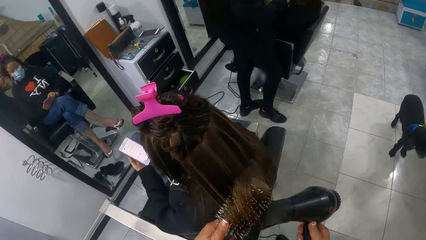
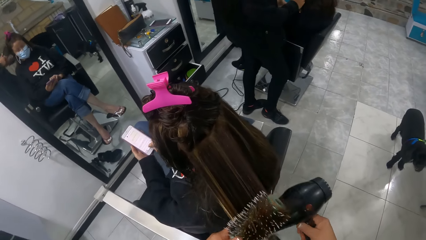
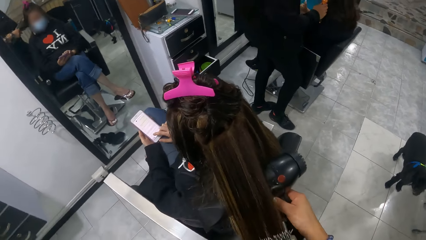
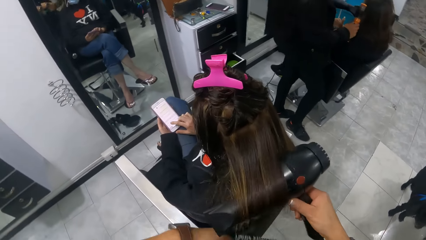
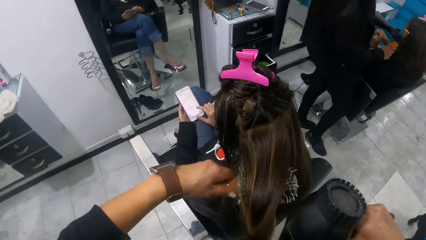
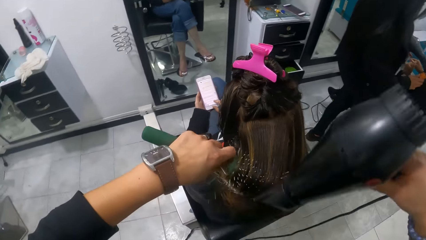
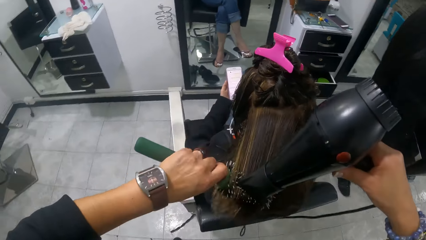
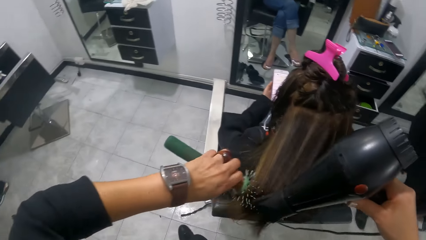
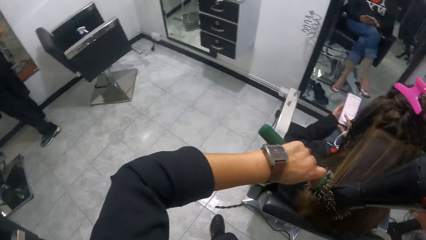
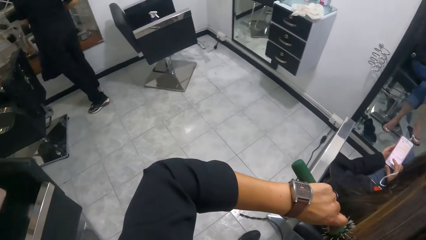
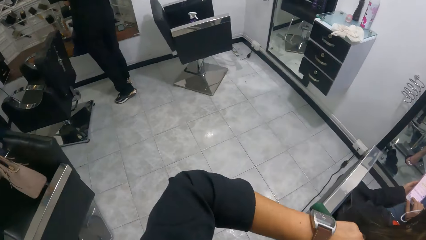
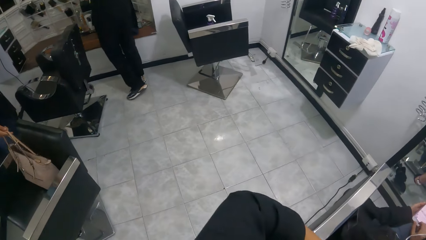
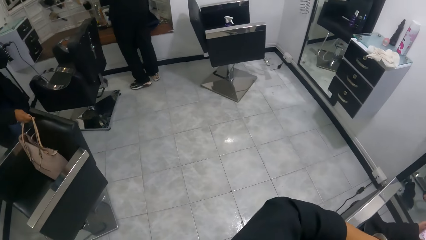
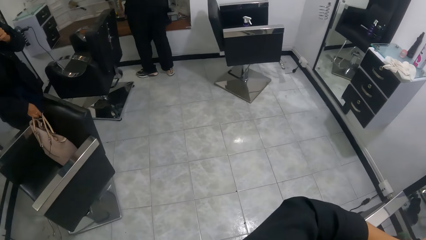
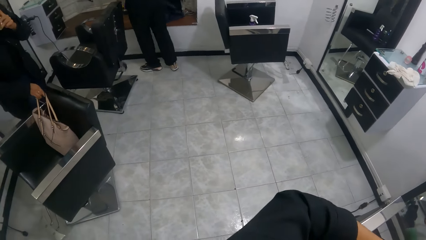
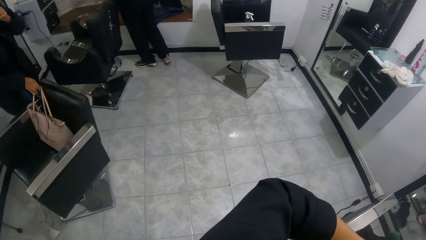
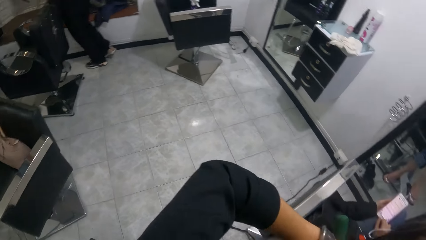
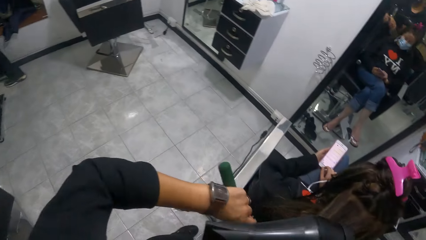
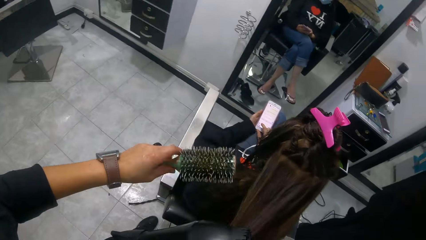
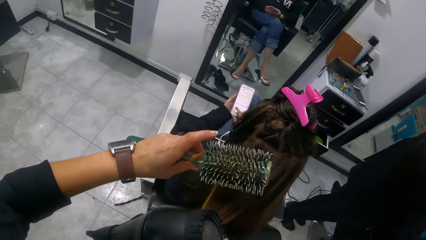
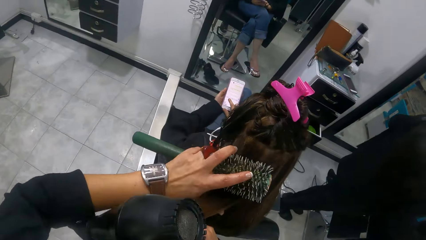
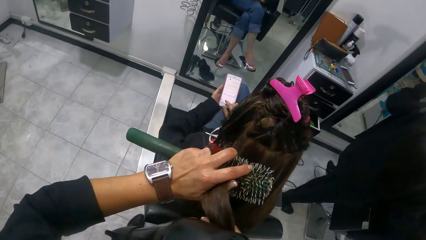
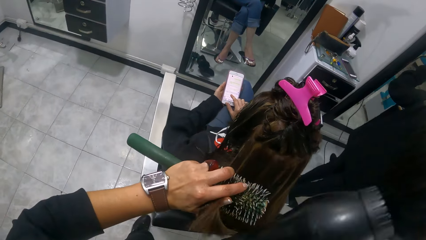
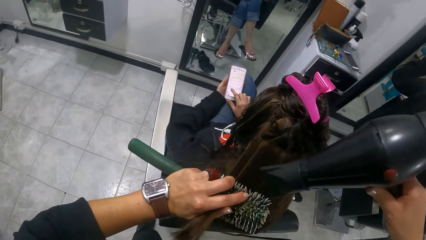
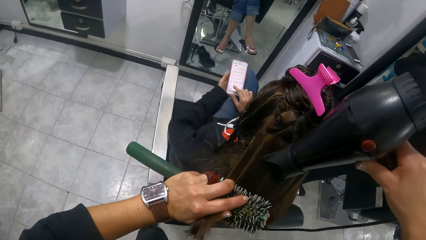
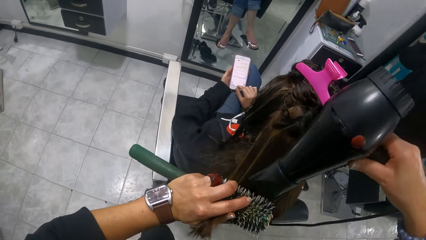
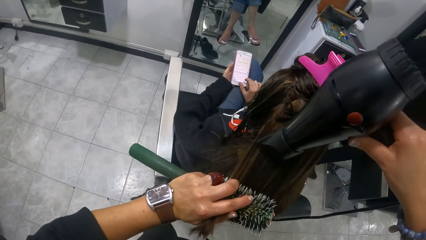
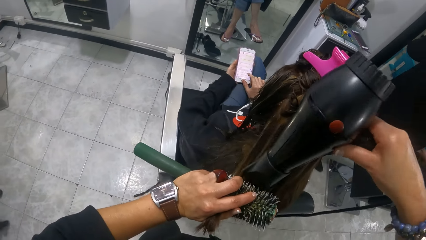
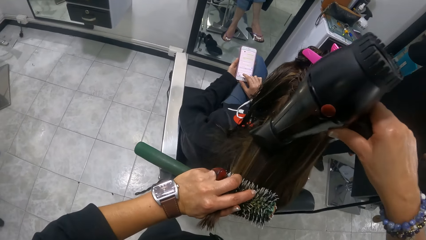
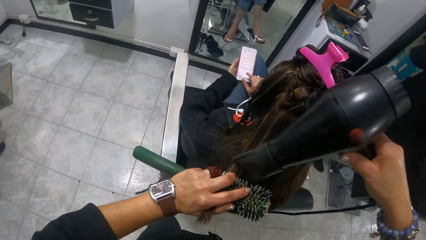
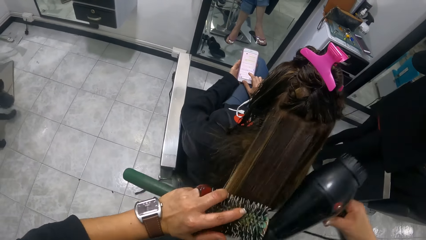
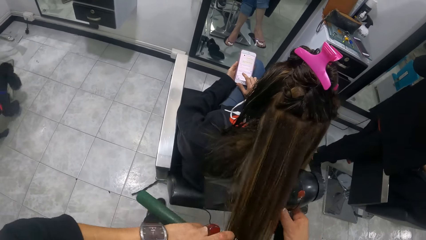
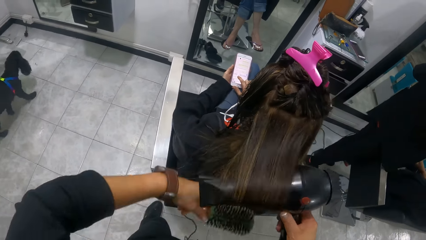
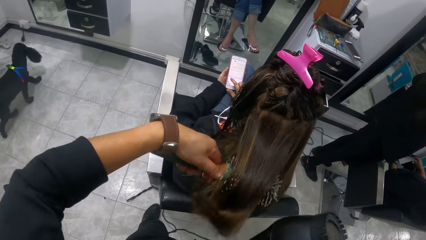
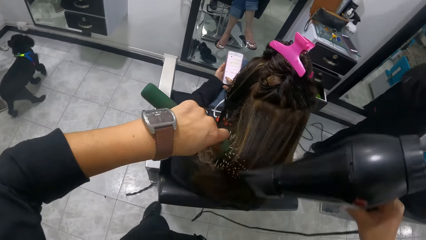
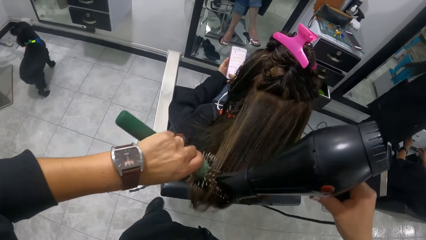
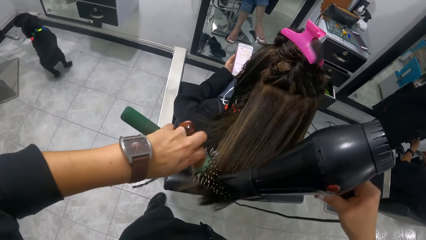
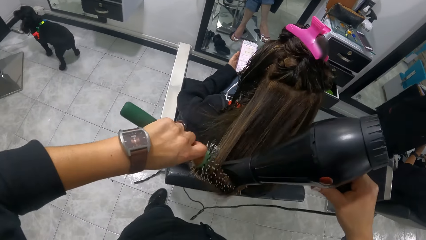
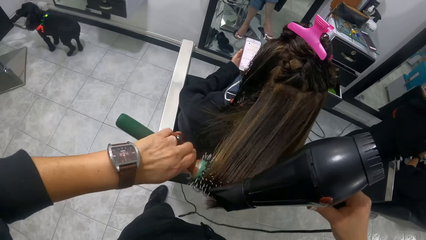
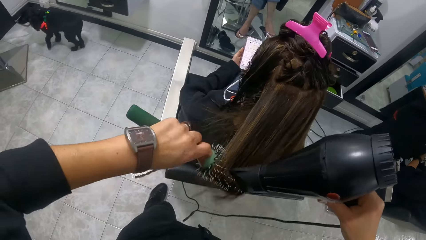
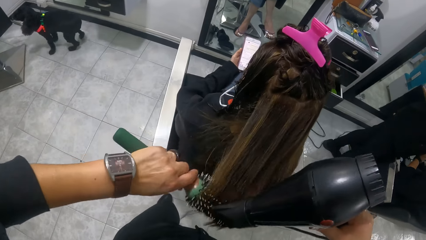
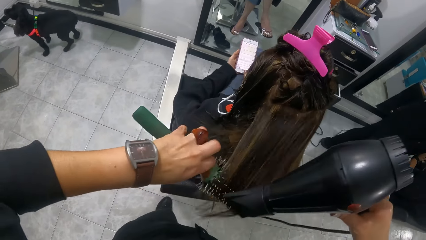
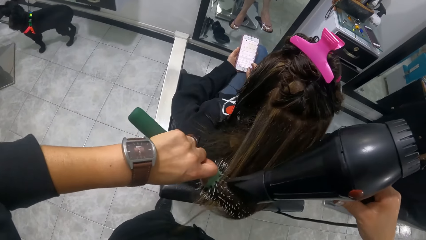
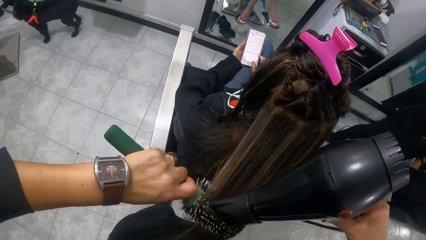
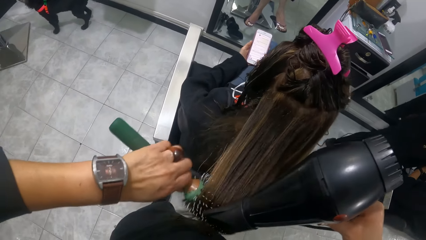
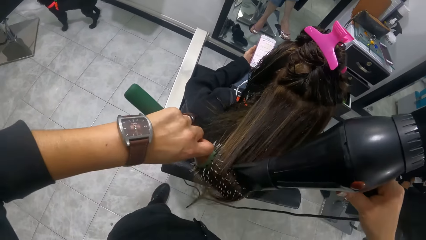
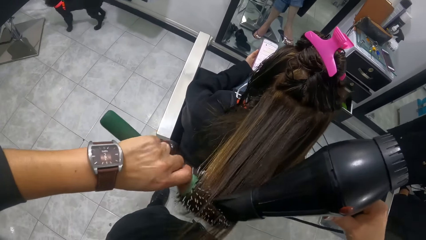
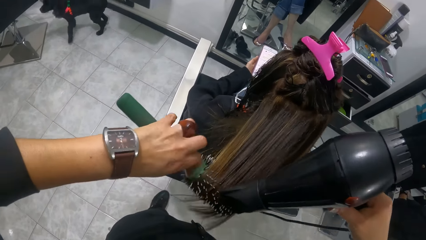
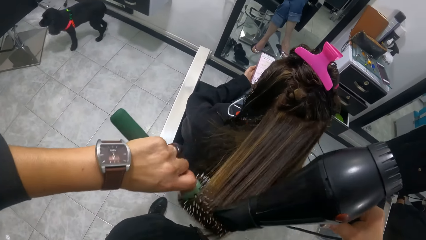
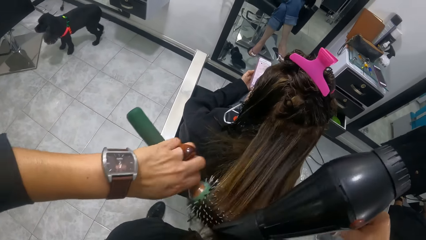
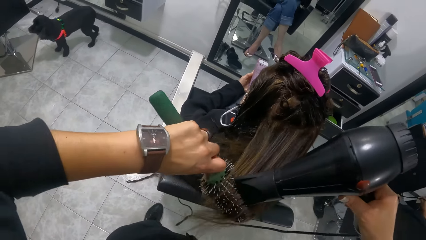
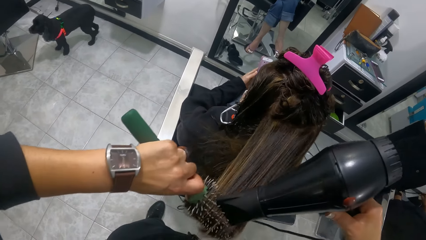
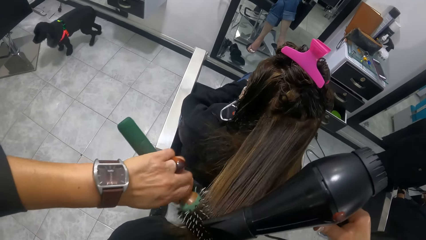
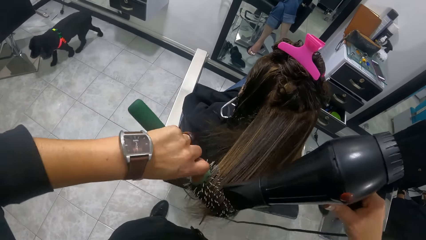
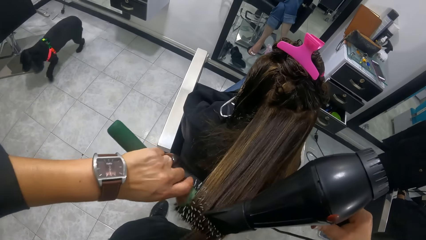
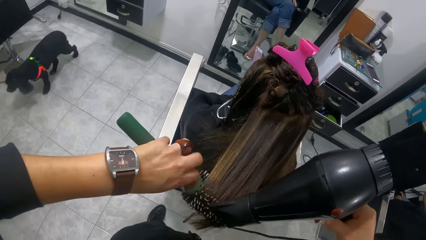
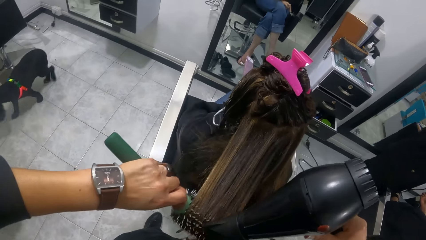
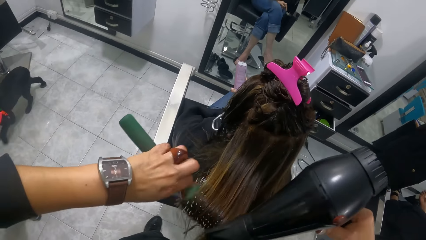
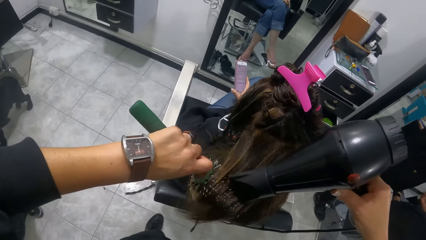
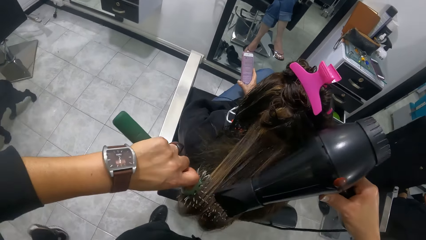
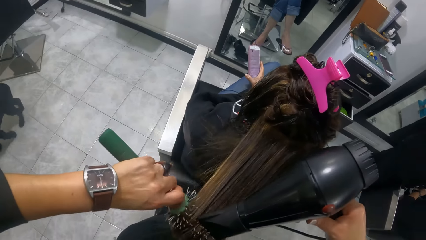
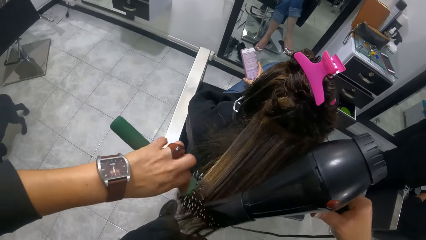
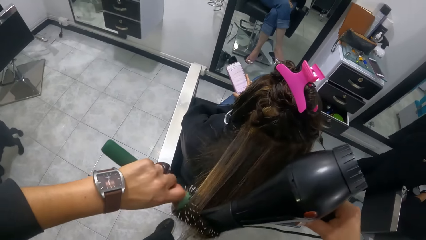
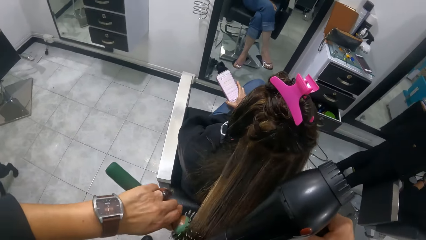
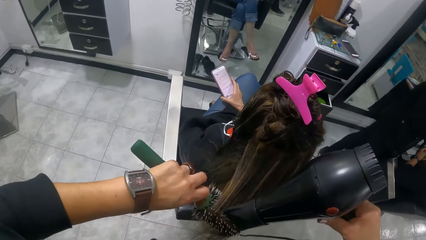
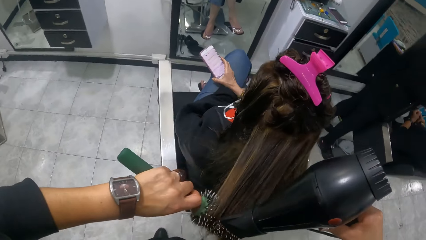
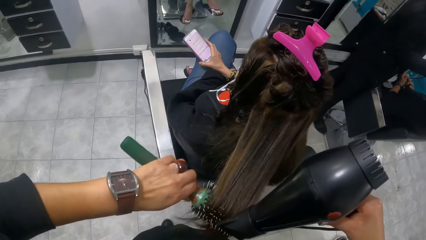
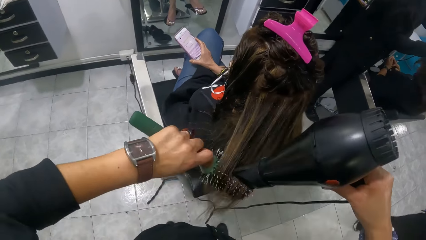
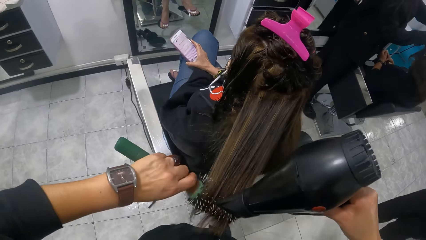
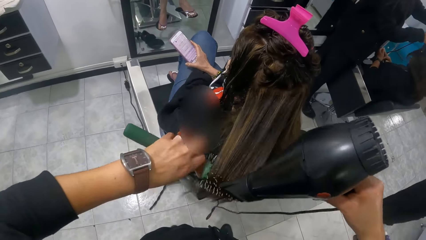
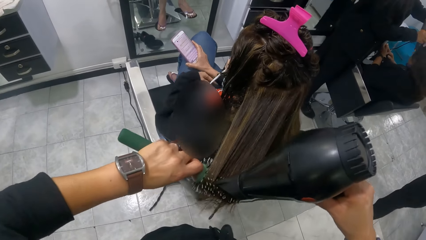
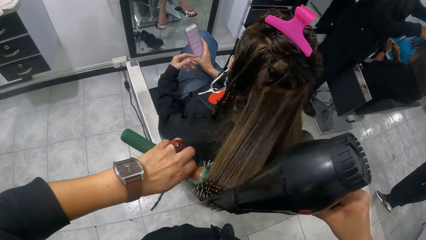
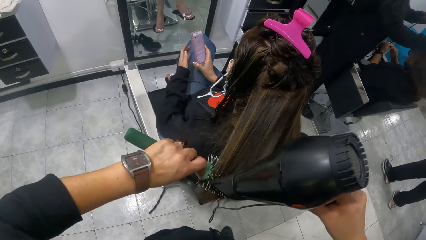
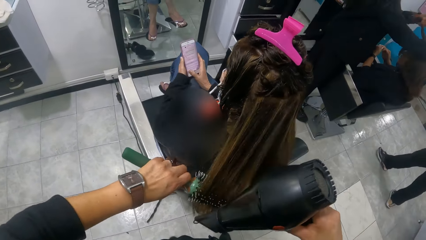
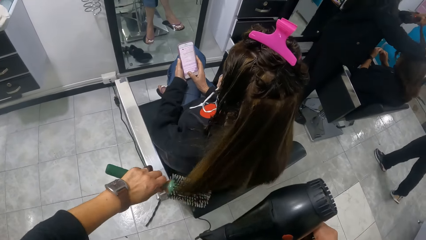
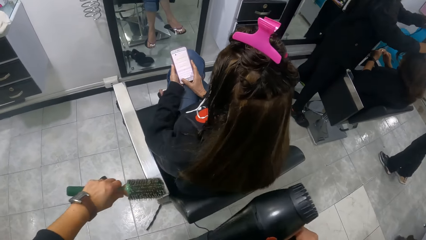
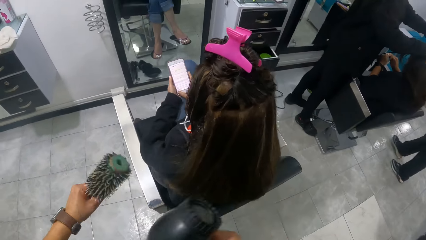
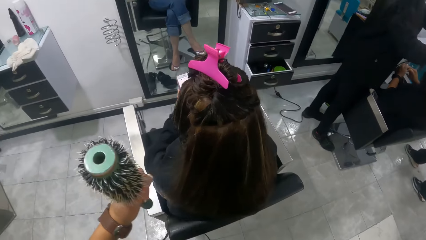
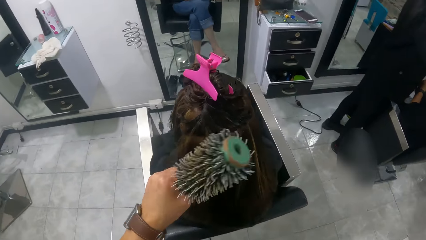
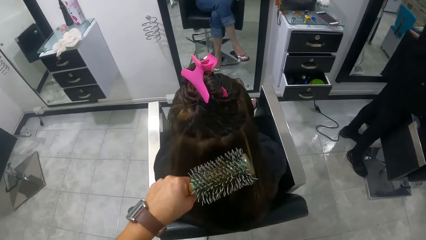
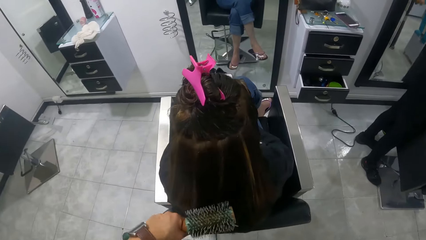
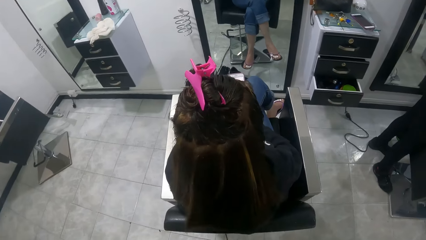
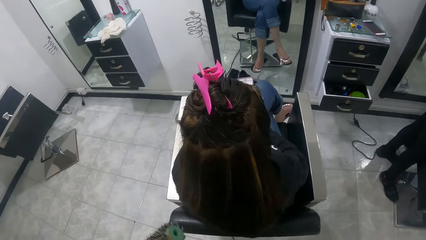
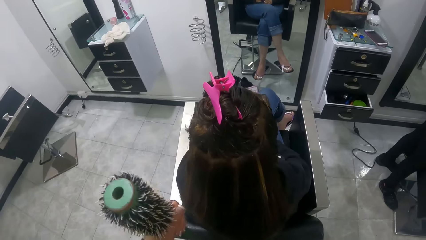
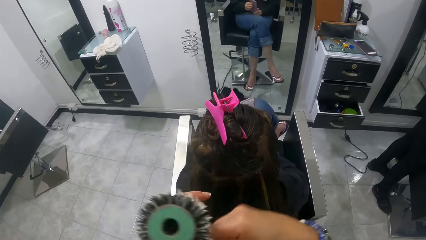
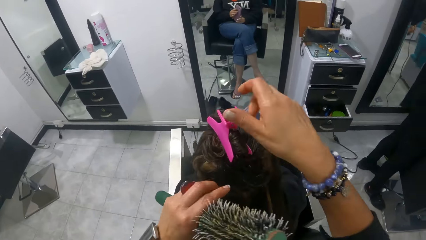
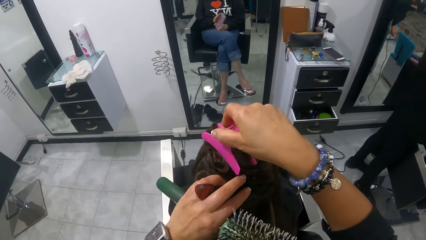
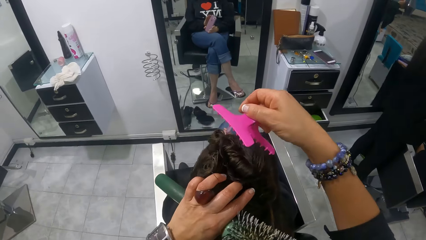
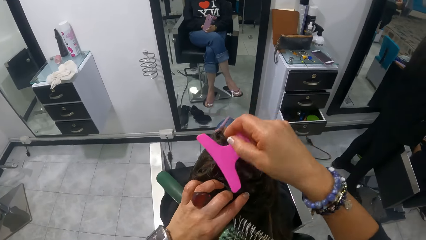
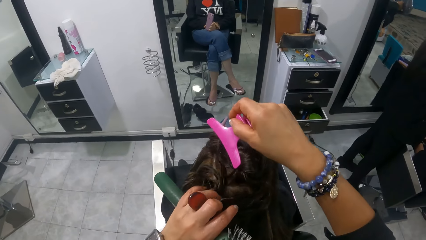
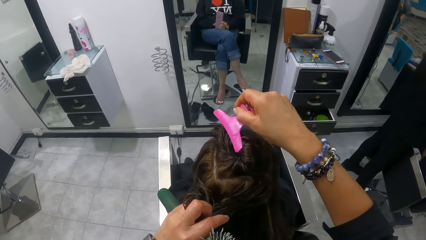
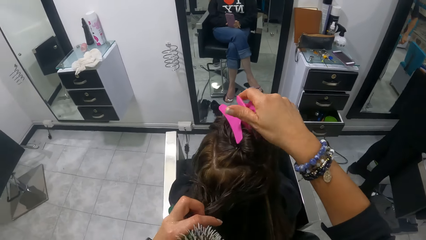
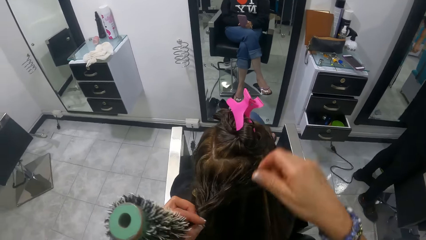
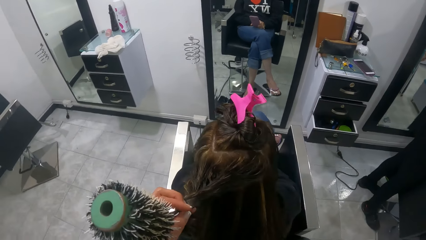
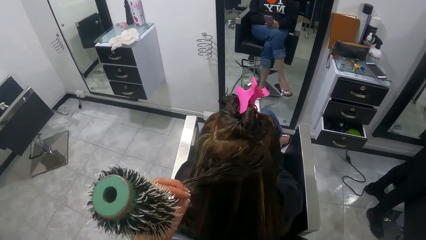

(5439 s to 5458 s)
A woman drops a purse on a chair with her right hand. The camera wearer looks around. They blow-dry the hair of the woman with a blow-dryer. They drop the blow-dryer with the right hand. They comb the hair of the woman with a comb. They pick up the hair holder with the right hand. They hold the hair with the hair holder.
